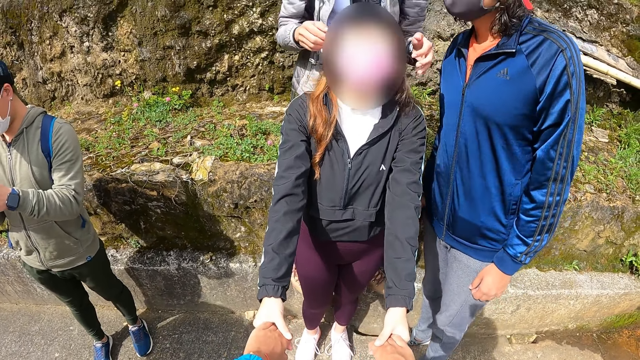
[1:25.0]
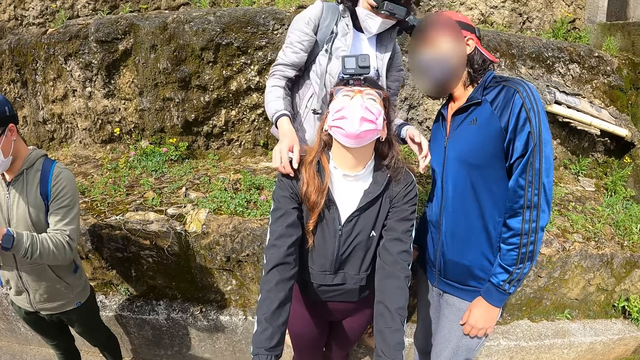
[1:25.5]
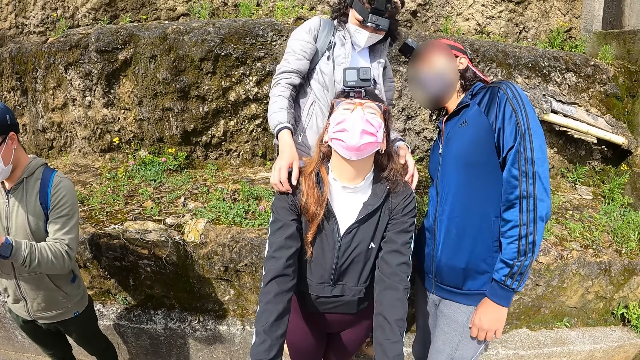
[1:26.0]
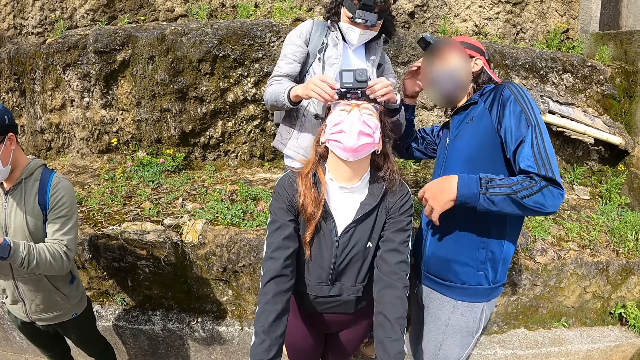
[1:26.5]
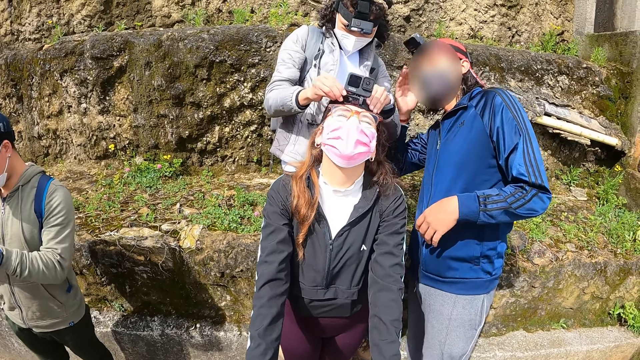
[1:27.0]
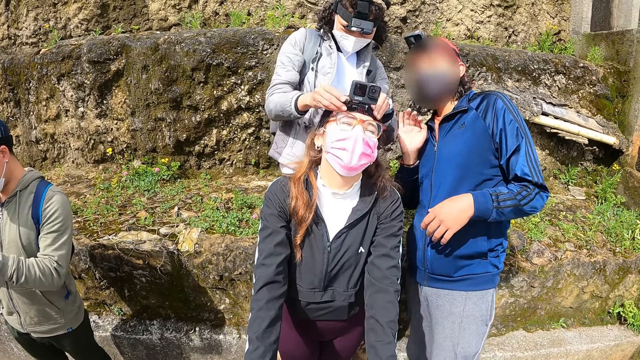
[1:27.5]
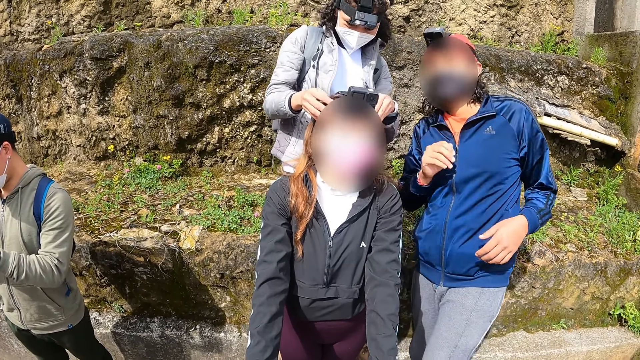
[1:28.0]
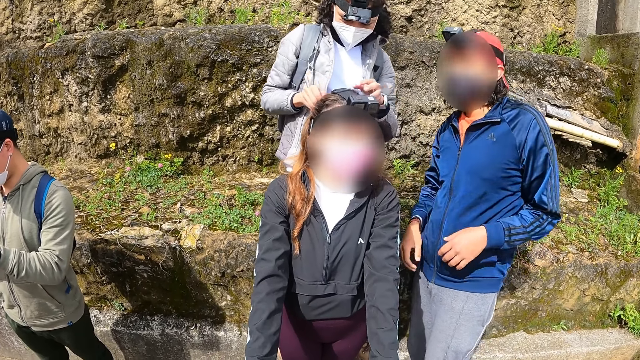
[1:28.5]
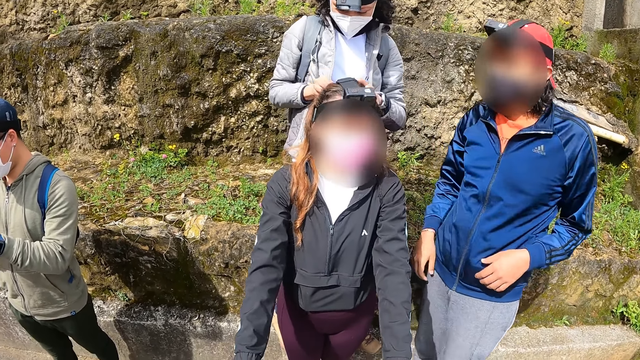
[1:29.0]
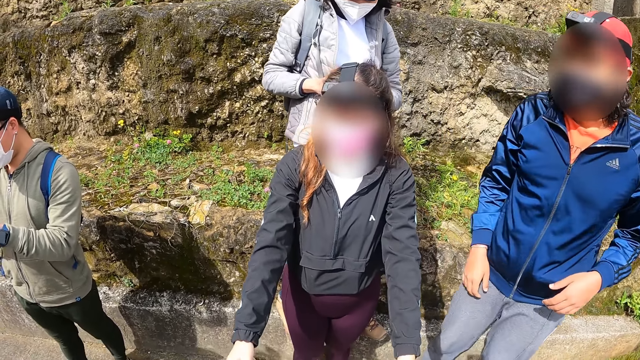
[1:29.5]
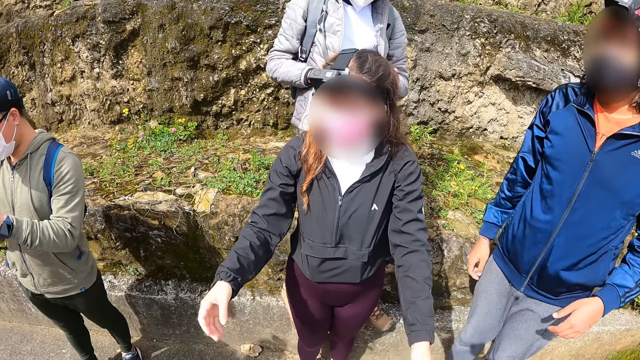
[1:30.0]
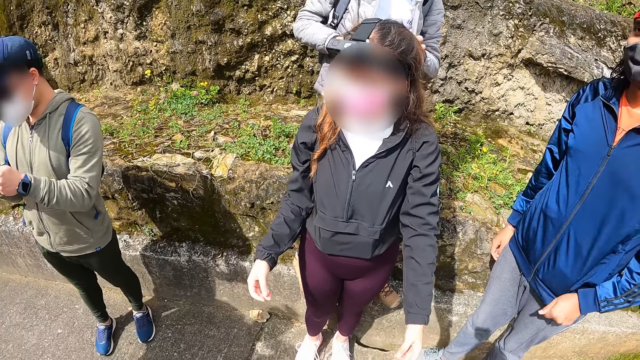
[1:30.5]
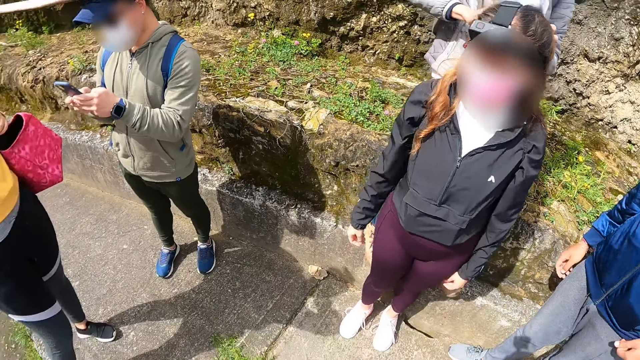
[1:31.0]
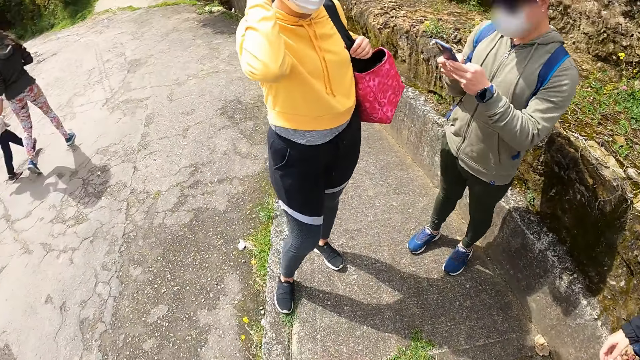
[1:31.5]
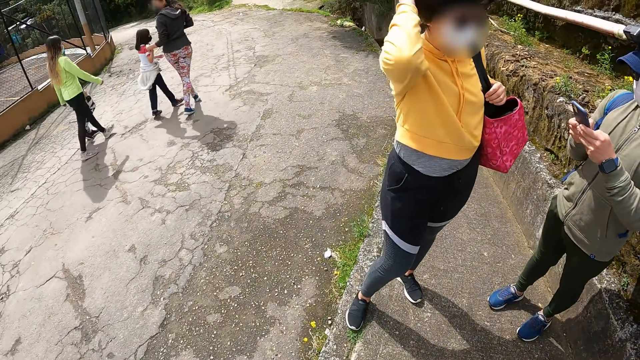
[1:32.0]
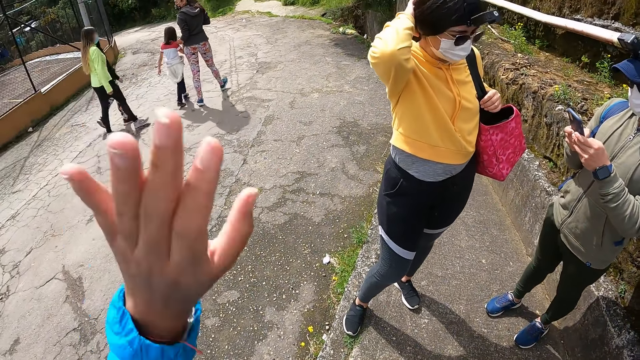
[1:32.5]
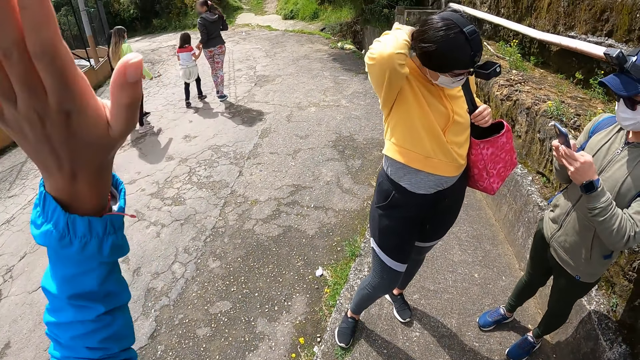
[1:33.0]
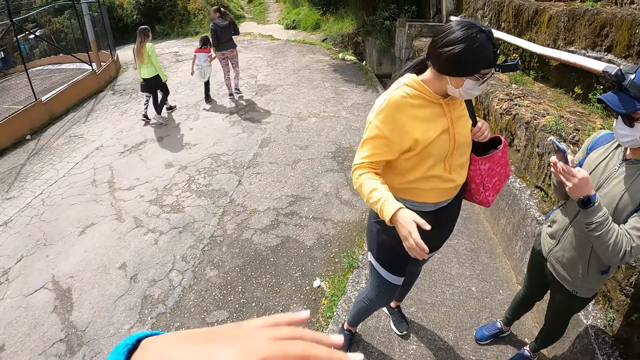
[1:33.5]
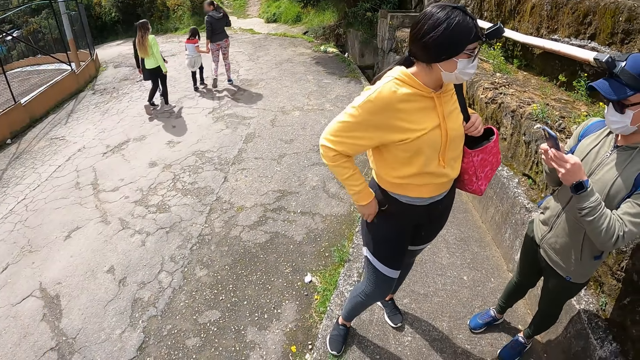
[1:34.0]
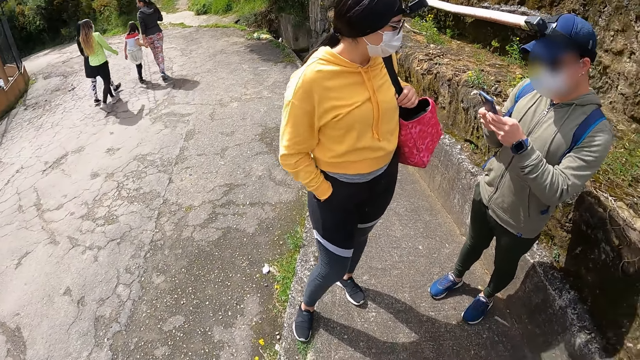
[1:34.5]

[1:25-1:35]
The man touches his head with his right hand. The man pulls the jacket with his left hand. The camera wearer waves her left hand.

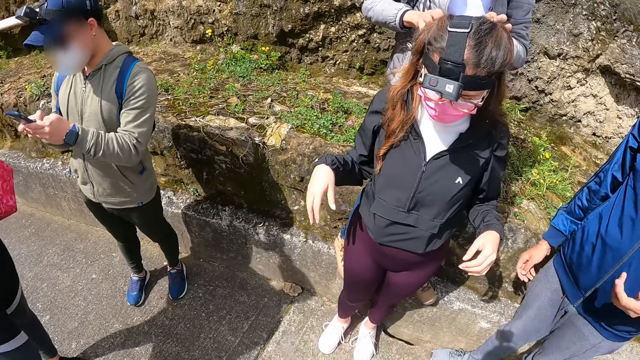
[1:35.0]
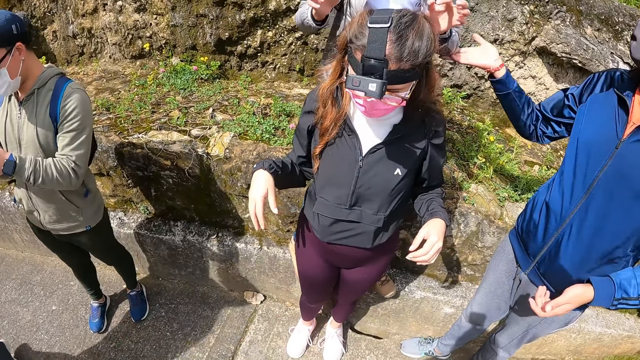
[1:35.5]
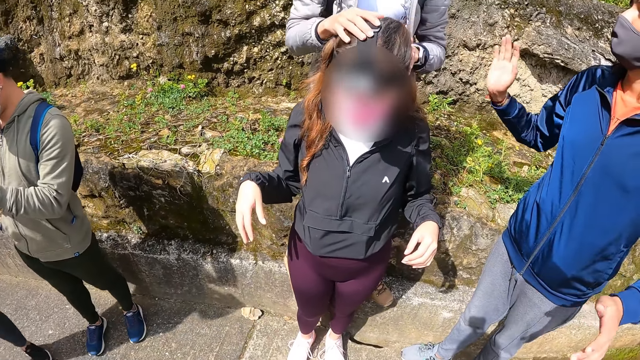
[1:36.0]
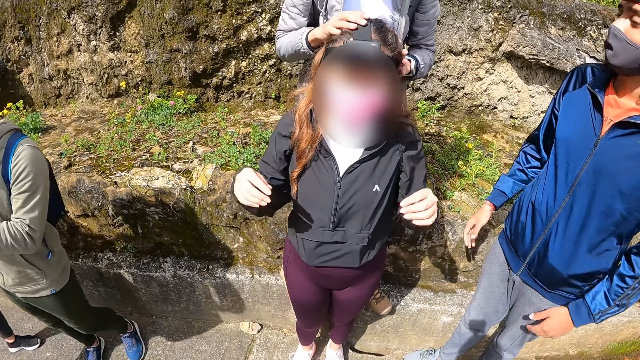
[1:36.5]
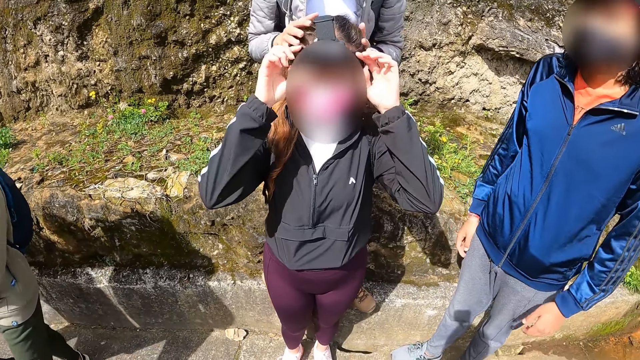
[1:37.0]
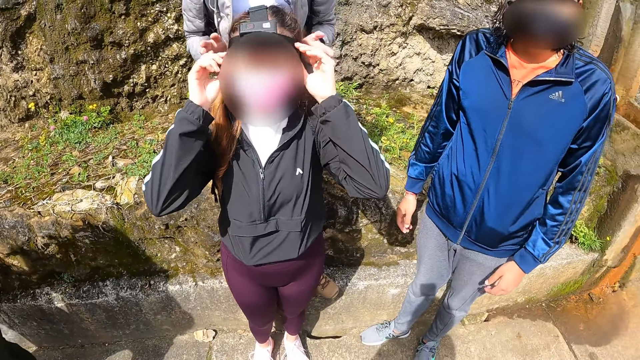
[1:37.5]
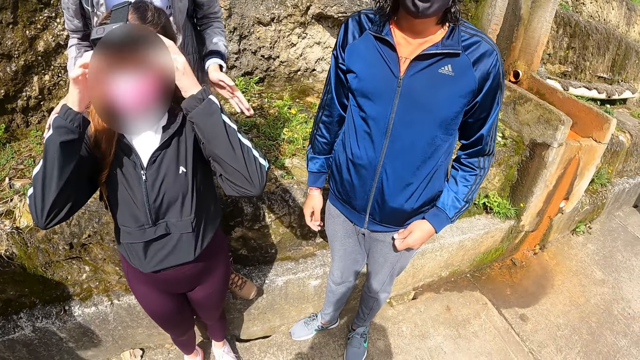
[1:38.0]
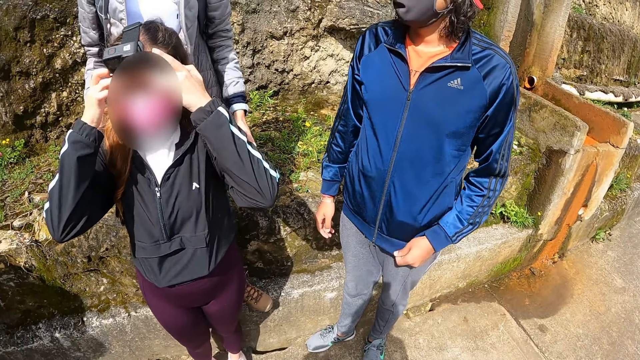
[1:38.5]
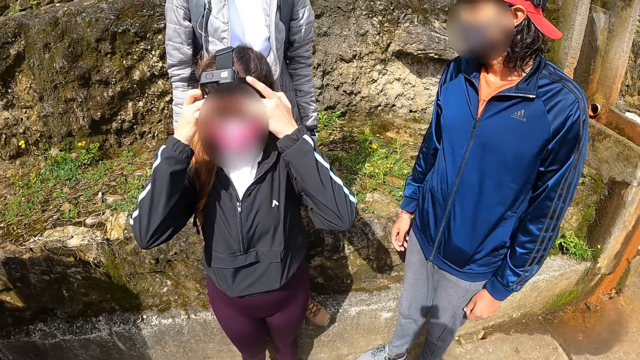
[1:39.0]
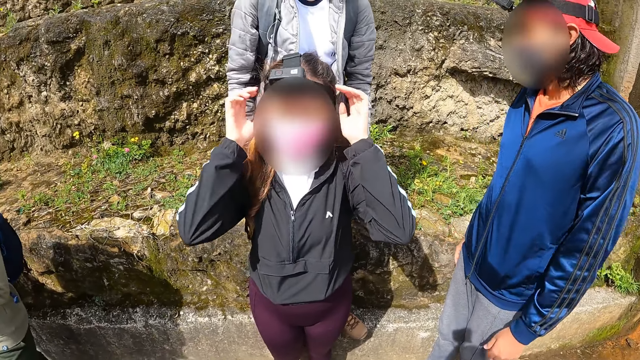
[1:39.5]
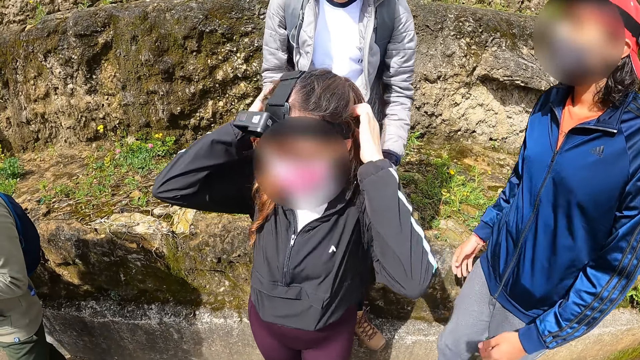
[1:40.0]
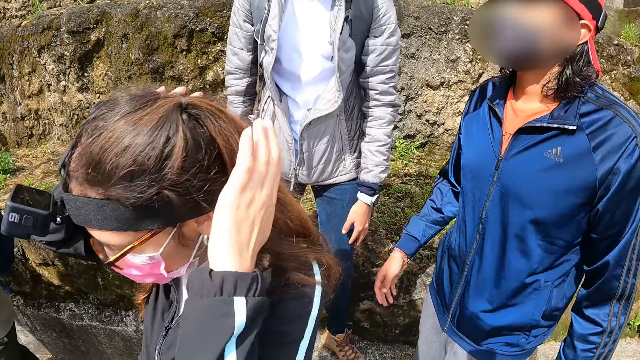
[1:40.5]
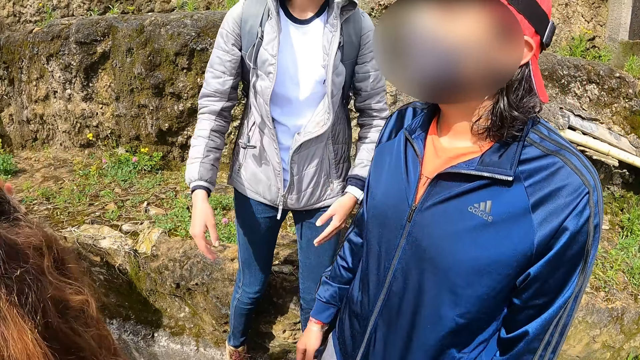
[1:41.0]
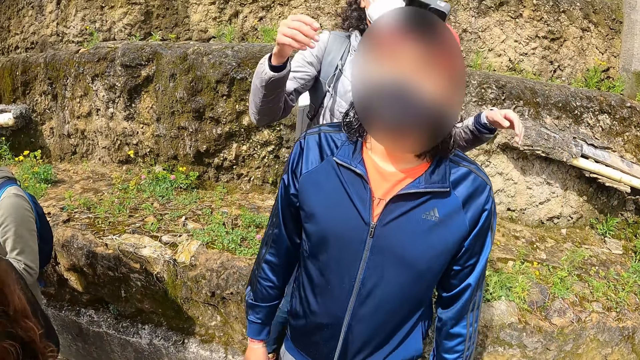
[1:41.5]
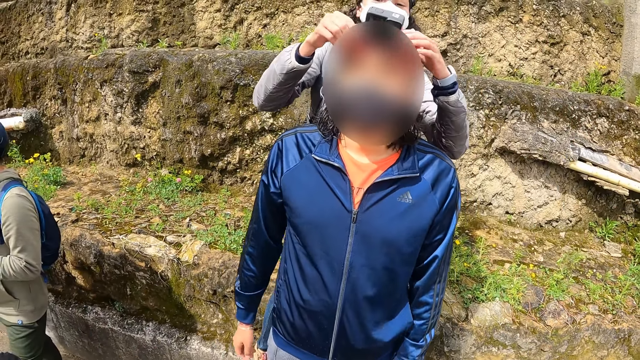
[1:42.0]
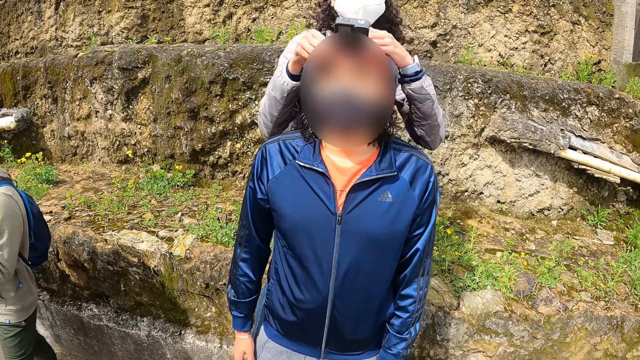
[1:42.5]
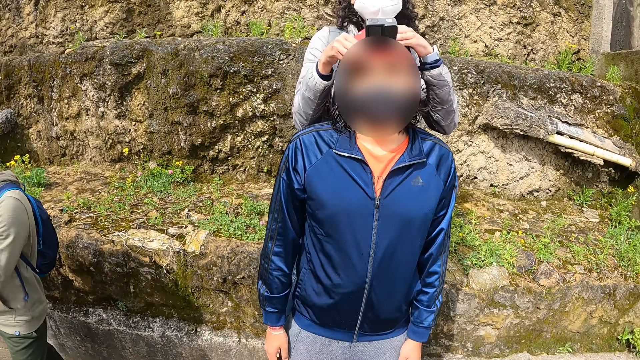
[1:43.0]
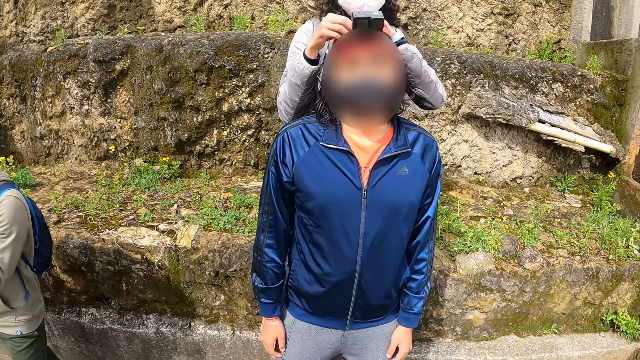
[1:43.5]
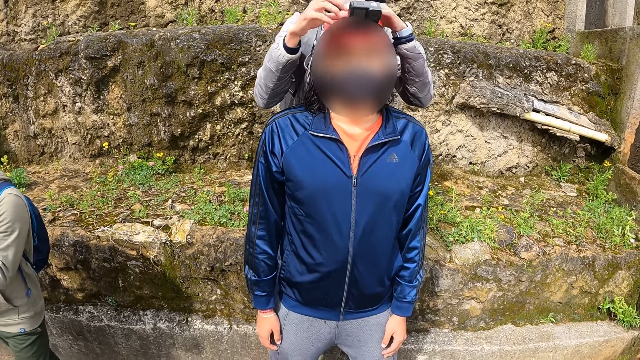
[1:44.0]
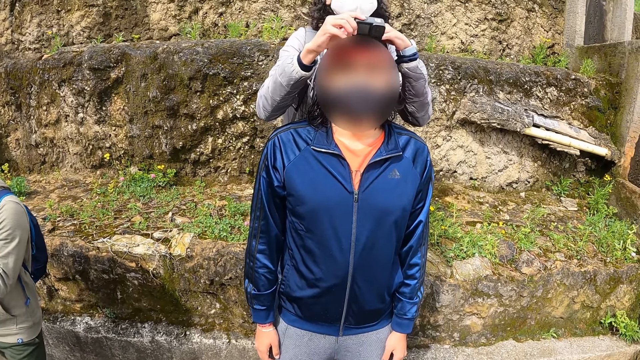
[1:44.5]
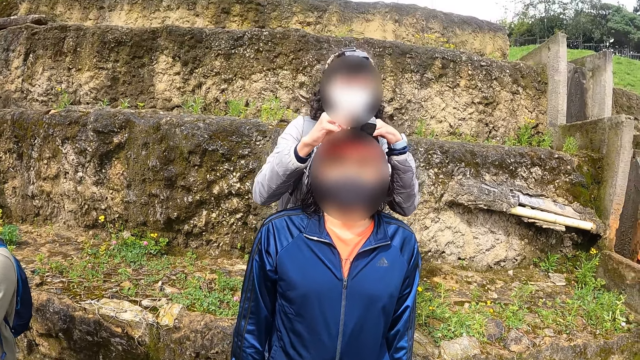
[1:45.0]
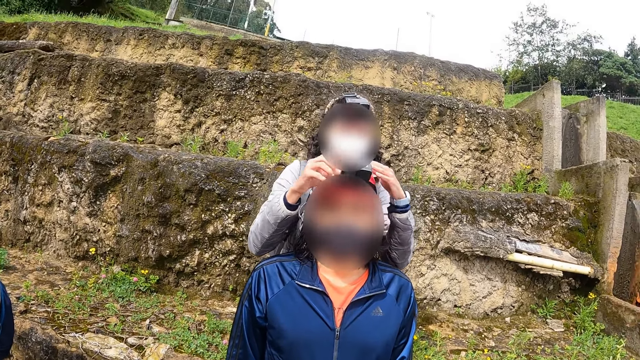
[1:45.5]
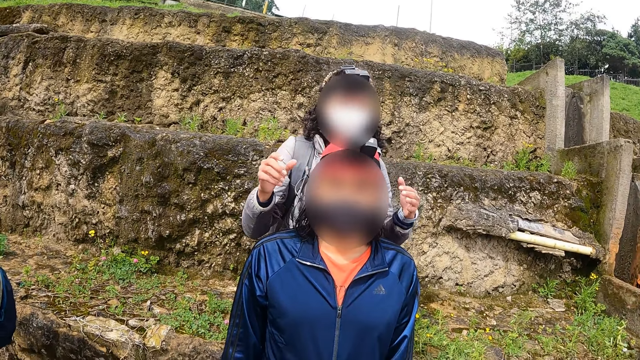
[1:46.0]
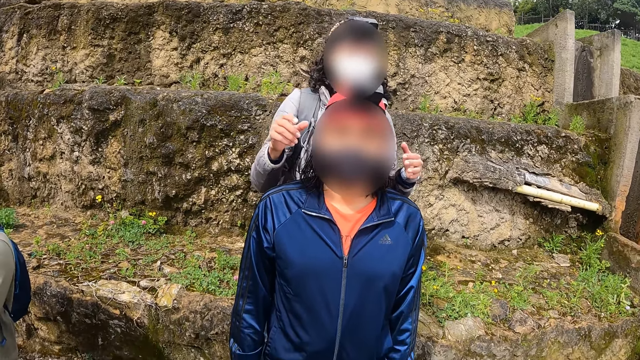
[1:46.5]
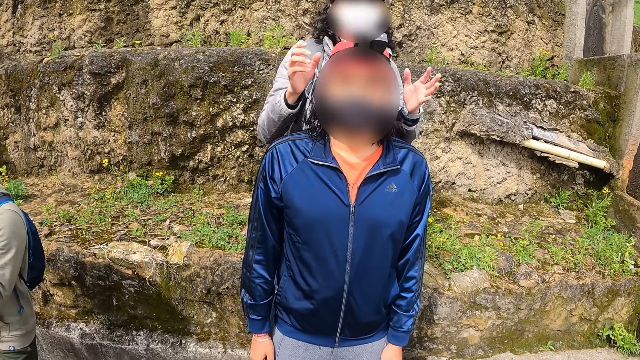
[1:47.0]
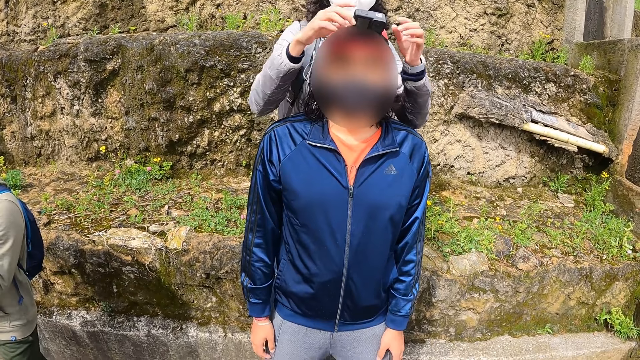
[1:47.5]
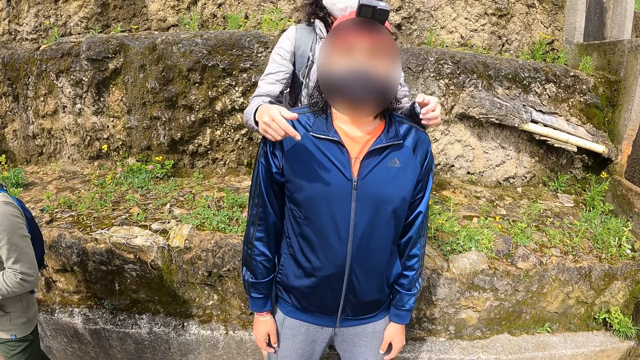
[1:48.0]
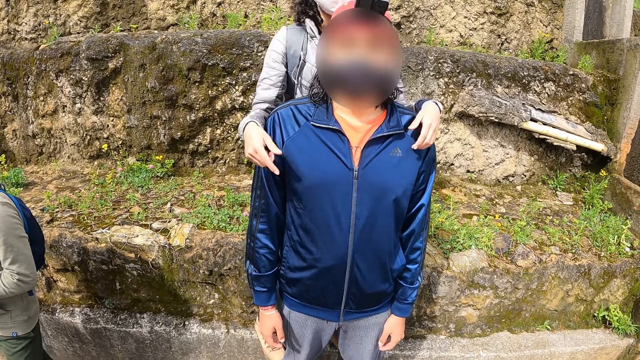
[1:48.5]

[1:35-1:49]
The man touches a woman with his right hand. Another woman adjusts her camera with both hands. The man pulls the jacket with his left hand.
